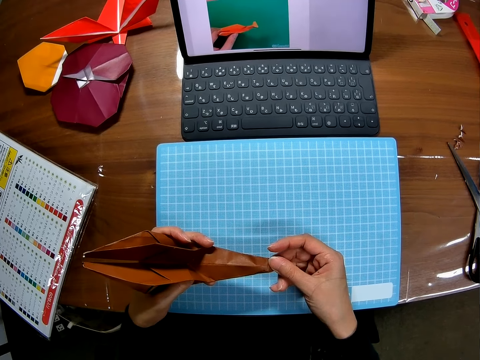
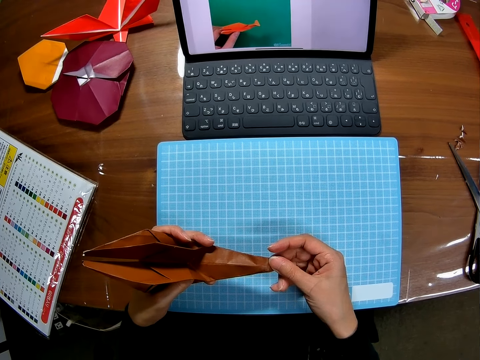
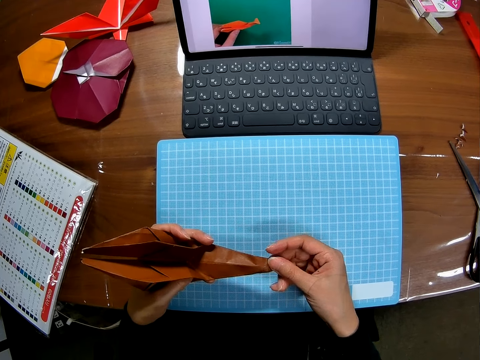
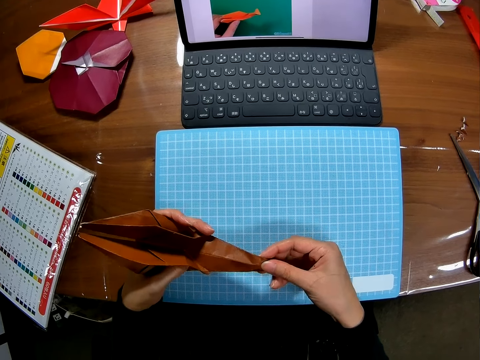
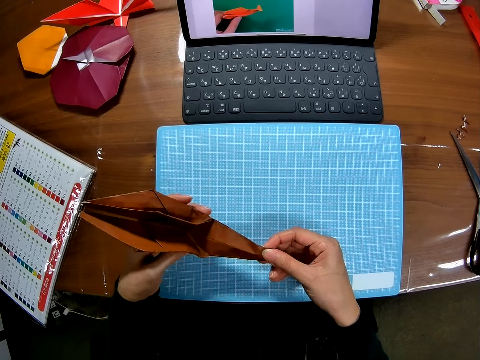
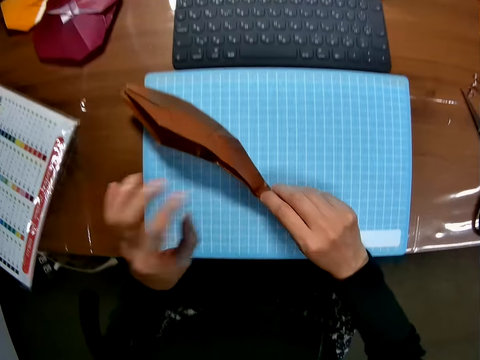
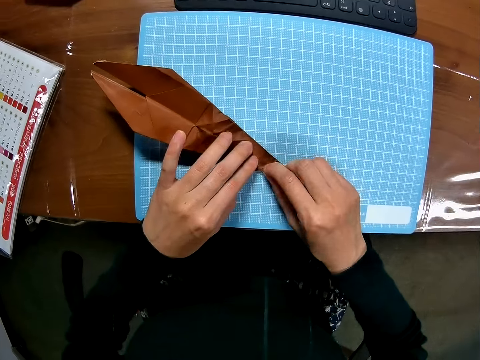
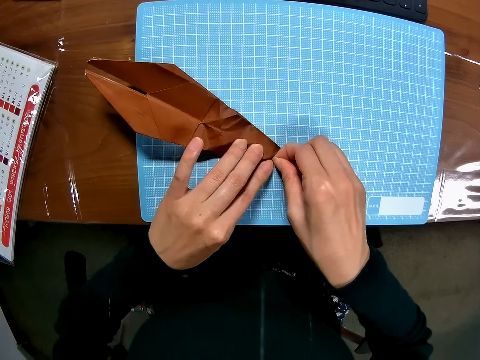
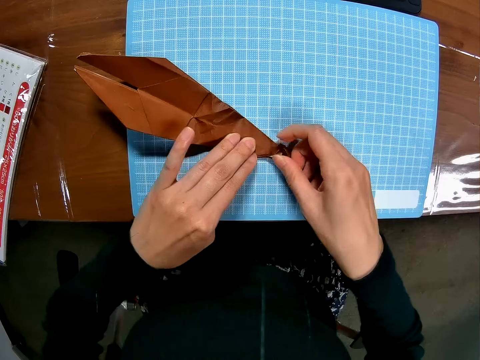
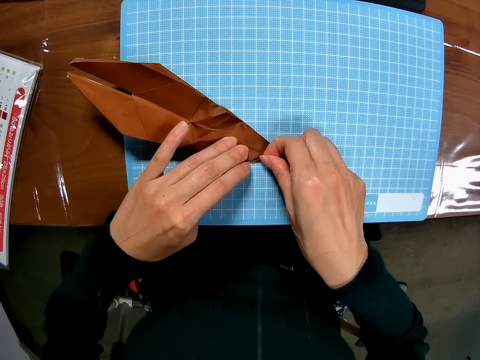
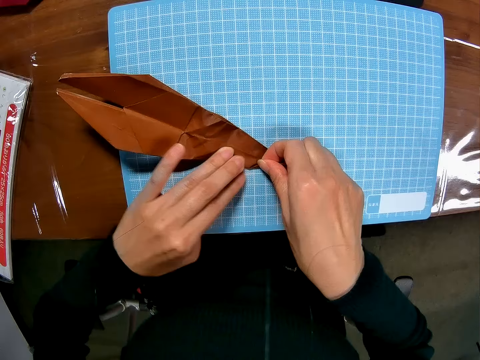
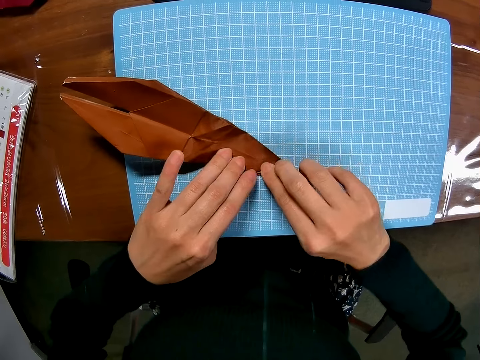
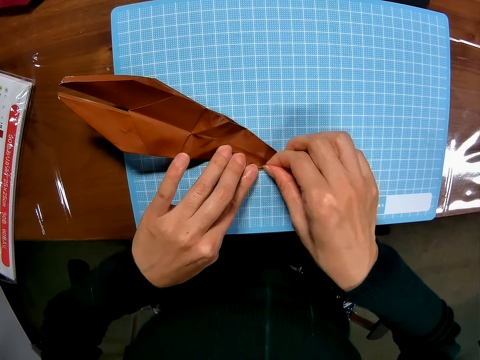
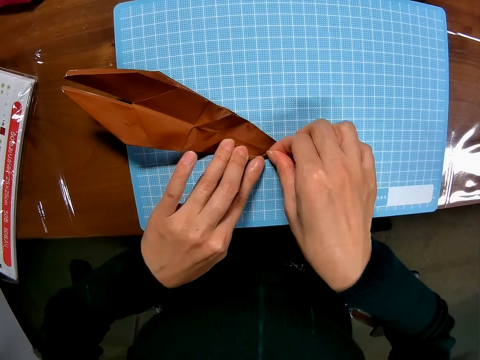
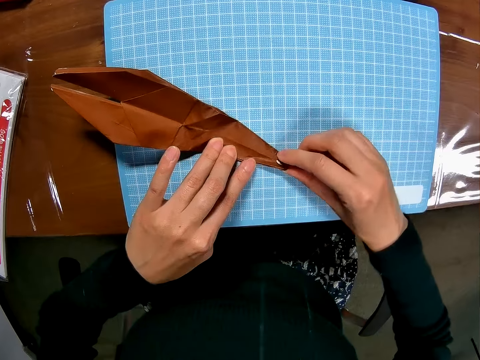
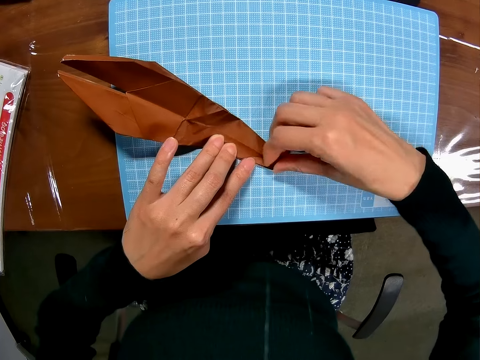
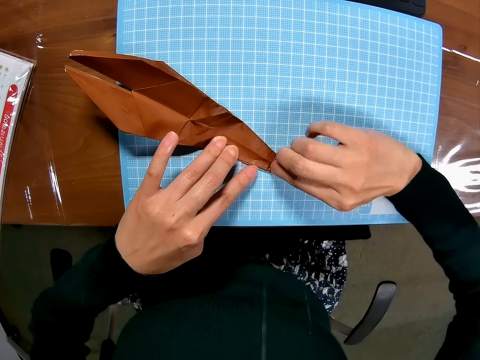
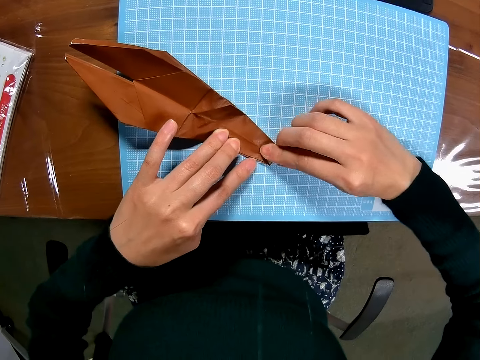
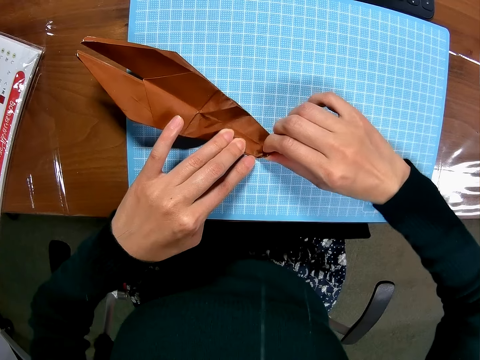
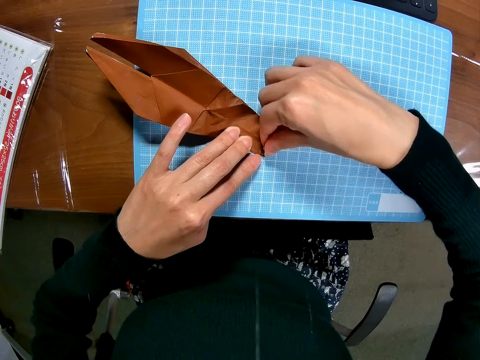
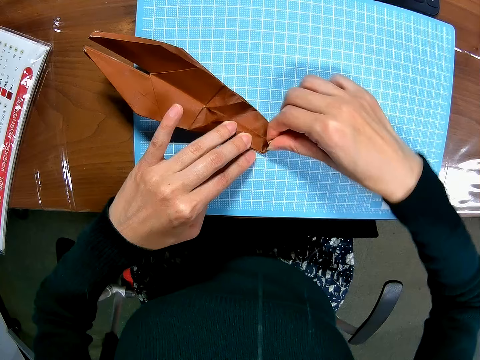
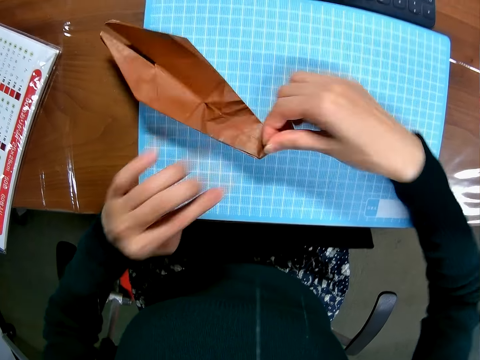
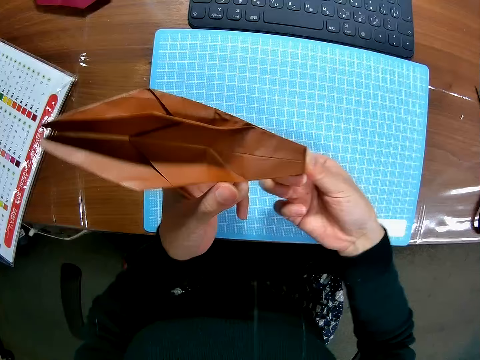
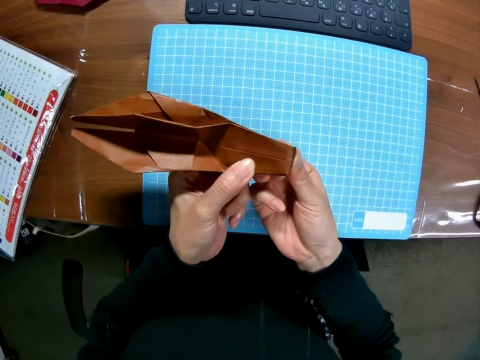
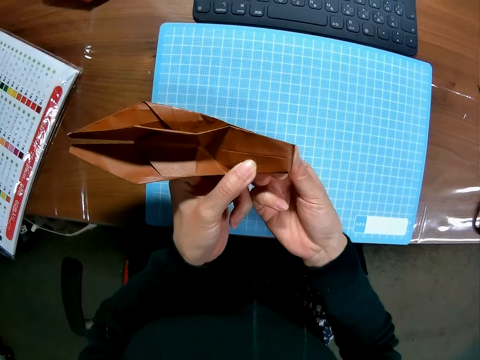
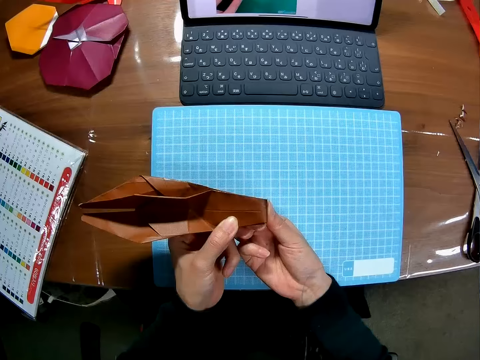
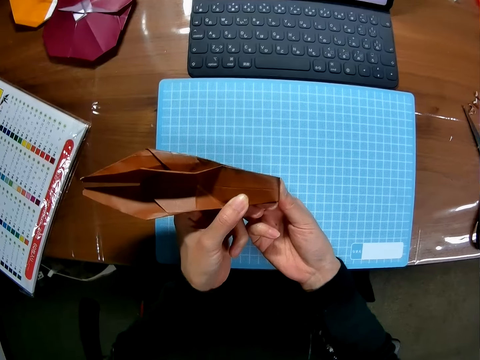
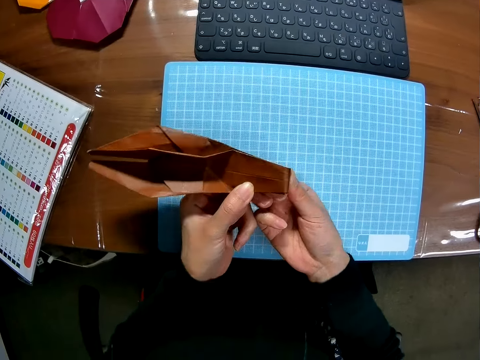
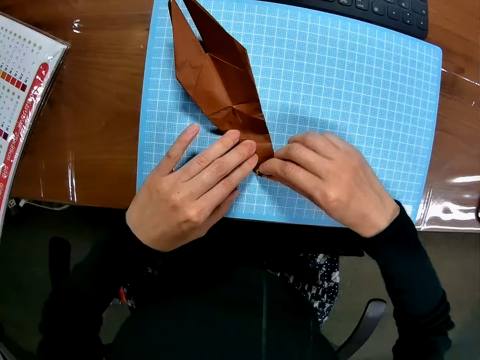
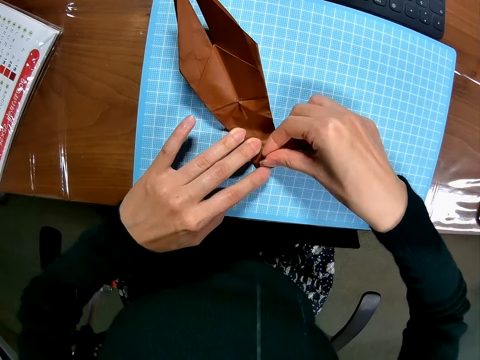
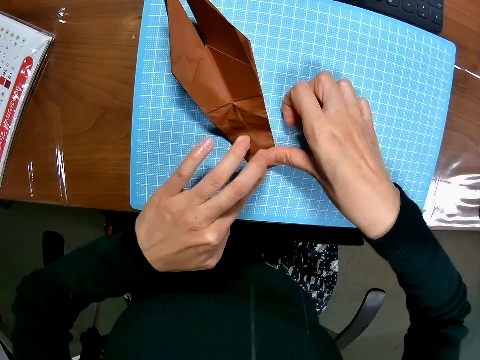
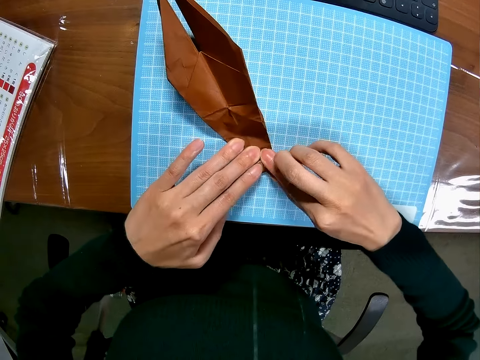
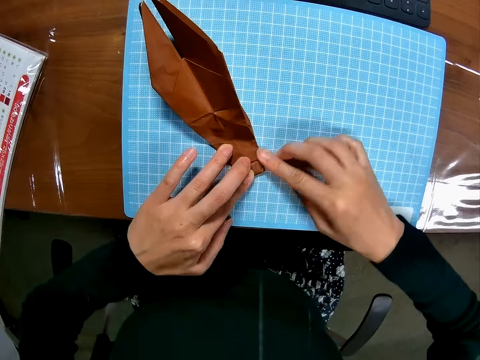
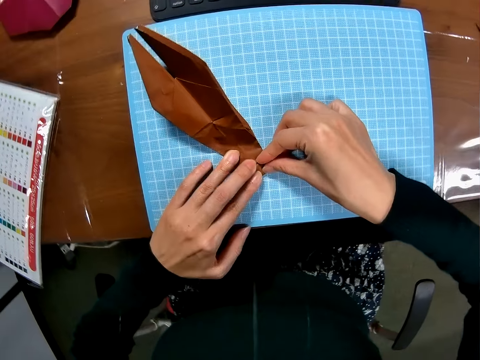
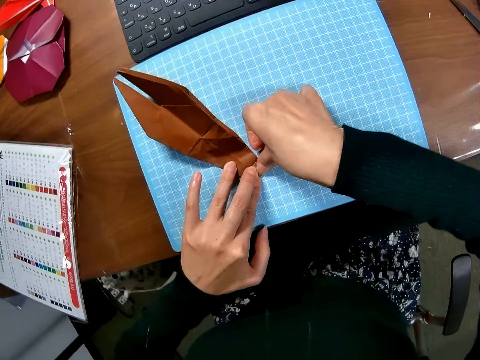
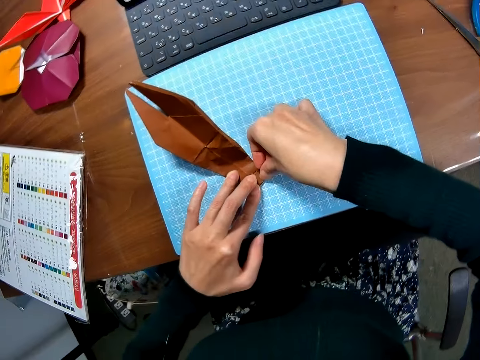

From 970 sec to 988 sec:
The camera wearer drops the piece of paper or craft model on the cutting sheet with her right hand. She folds the piece of paper on the cutting sheet with both hands. She raises the piece of paper from the cutting sheet with her right hand. She turns the craft model. She folds the piece of paper with both hands. She looks at the laptop. She drops the piece of paper on the cutting sheet with her right hand. She folds the piece of paper on the cutting sheet with both hands.

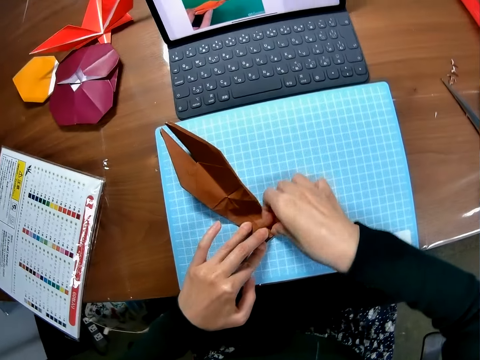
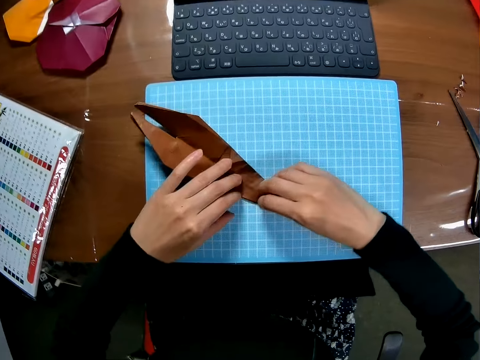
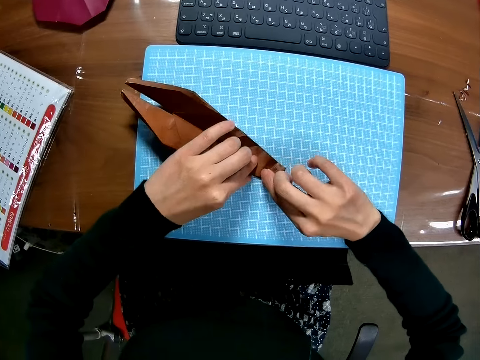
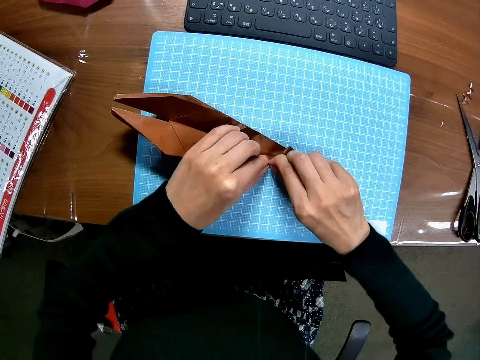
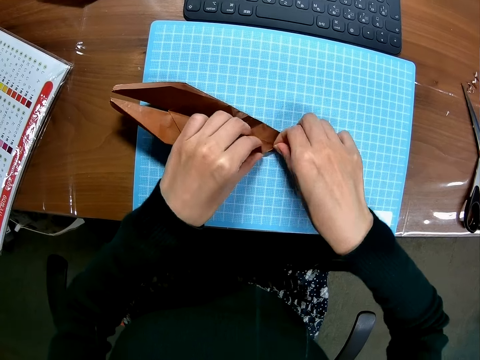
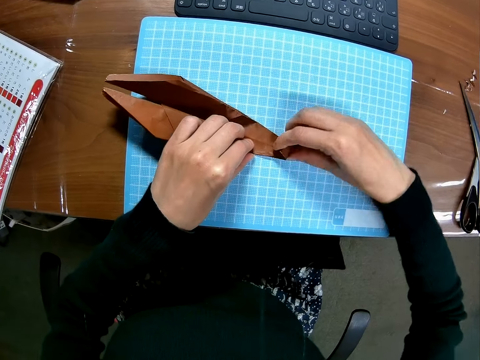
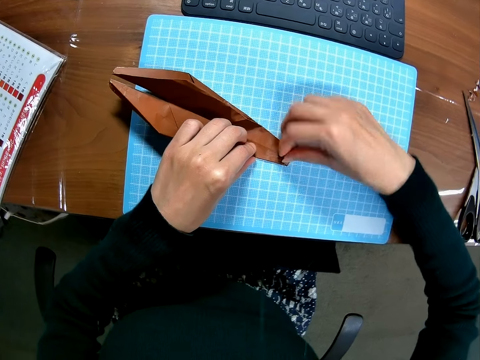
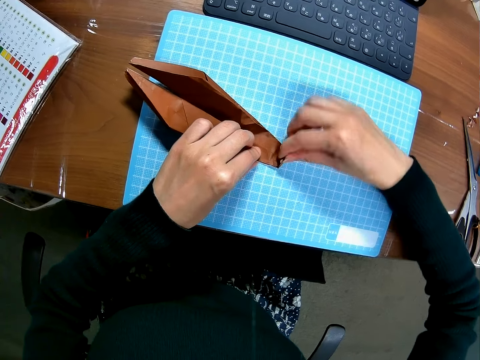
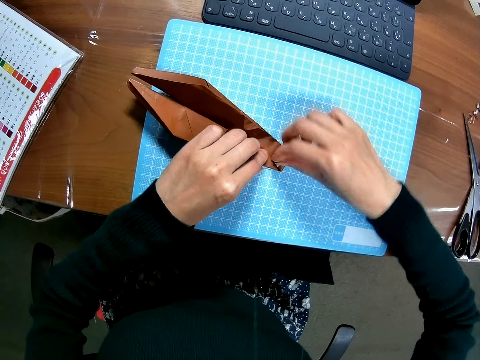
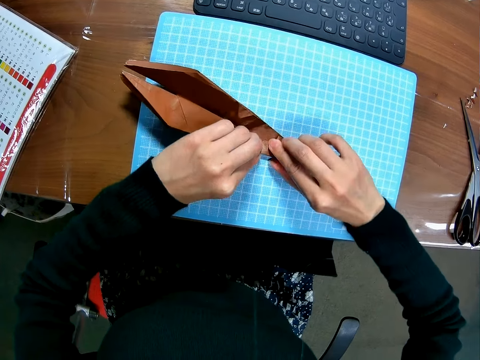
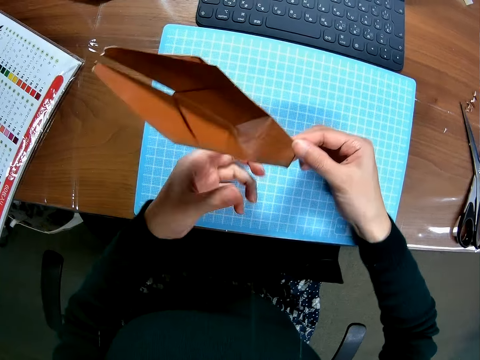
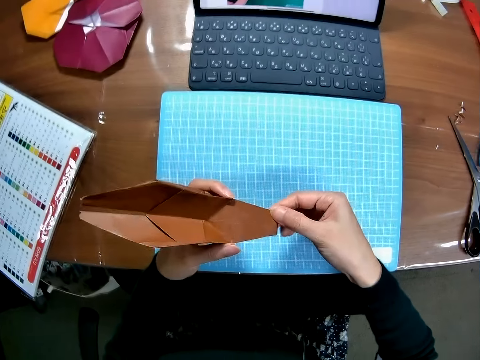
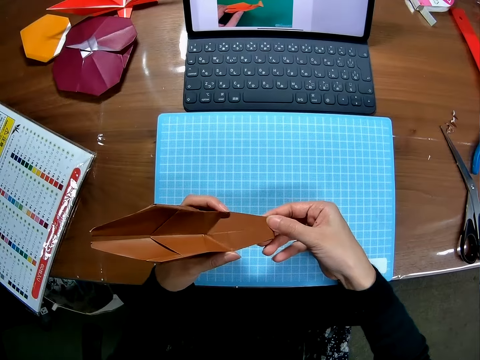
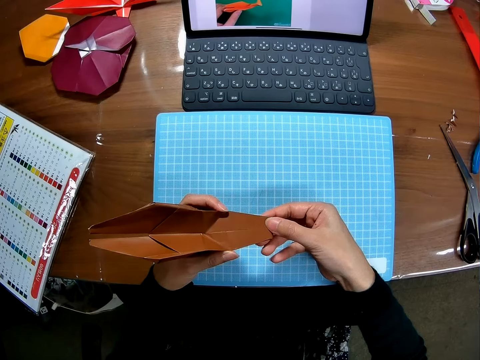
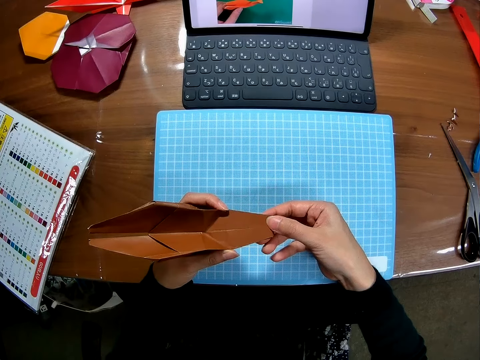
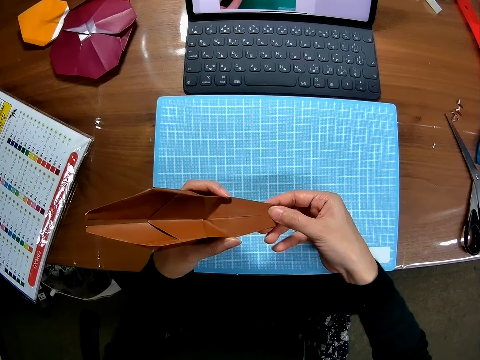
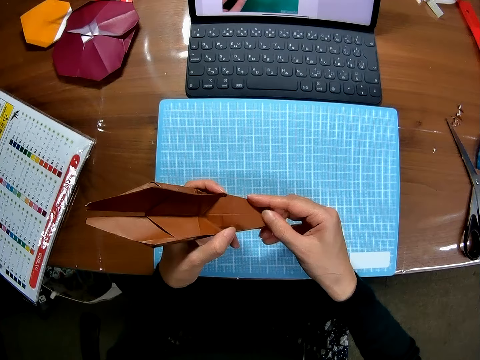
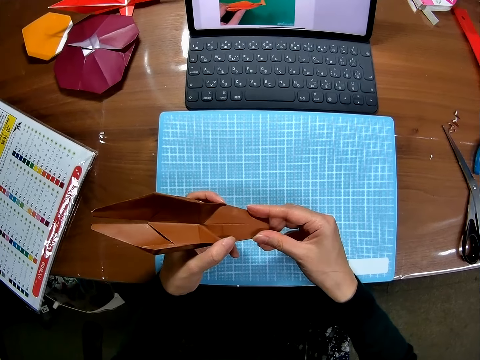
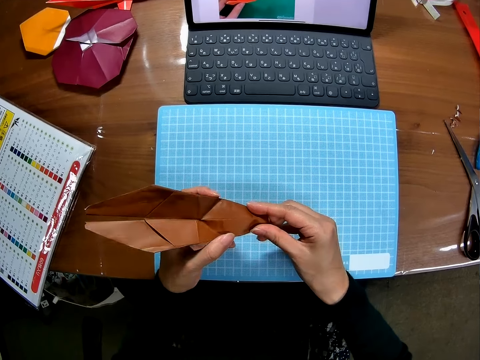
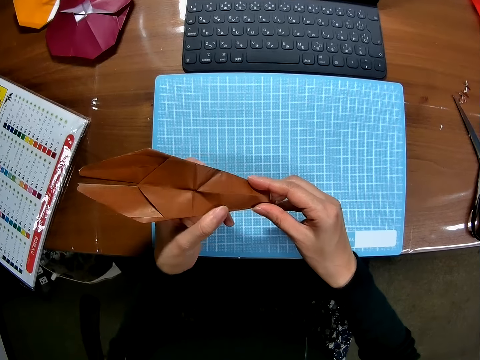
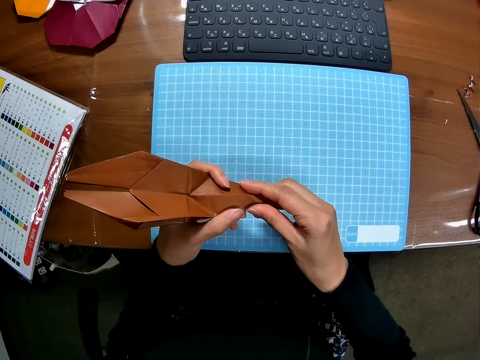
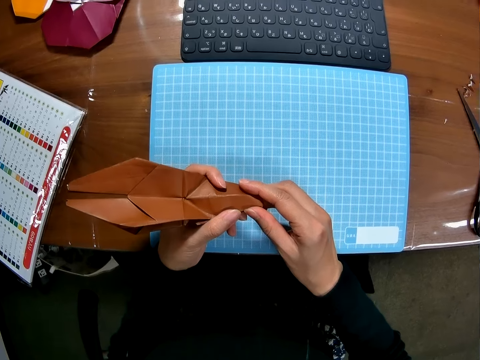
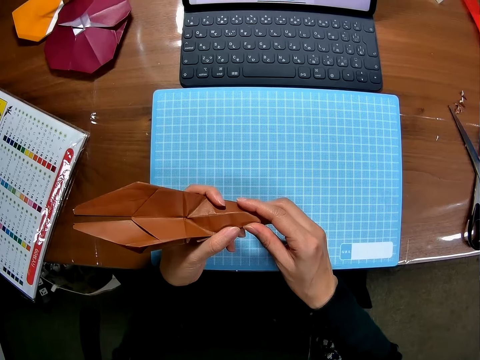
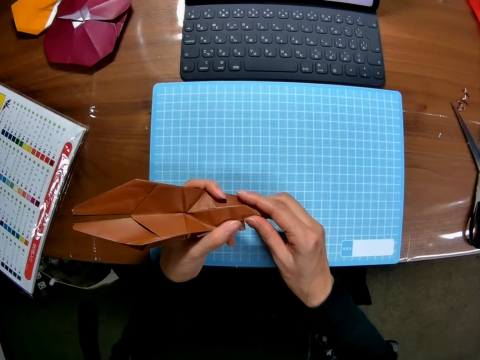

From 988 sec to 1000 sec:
The camera wearer raises the piece of paper or craft model from the cutting sheet with her right hand. She turns the craft model. She folds the piece of paper with both hands. She looks at the laptop. She folds the edges of the craft model.
